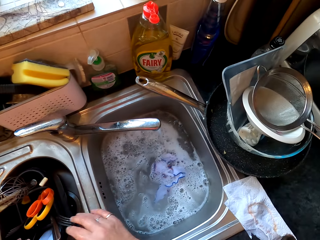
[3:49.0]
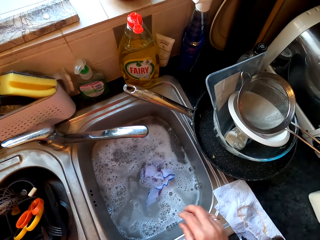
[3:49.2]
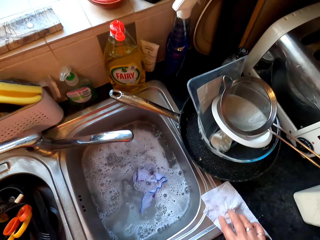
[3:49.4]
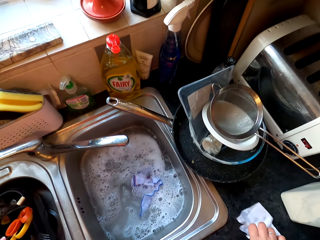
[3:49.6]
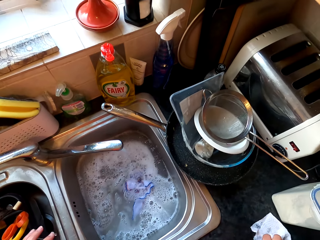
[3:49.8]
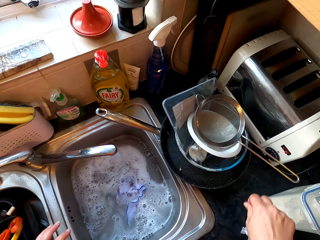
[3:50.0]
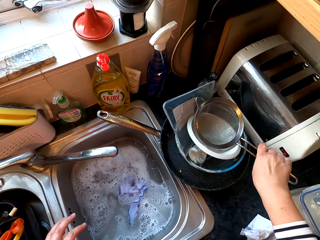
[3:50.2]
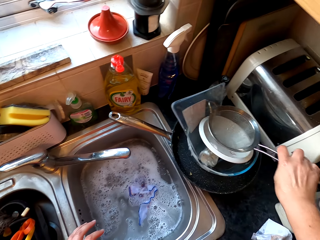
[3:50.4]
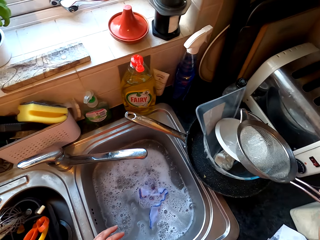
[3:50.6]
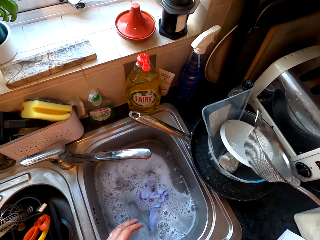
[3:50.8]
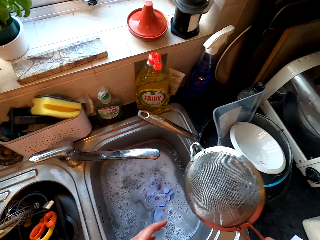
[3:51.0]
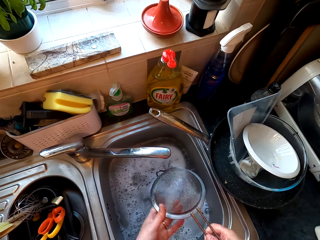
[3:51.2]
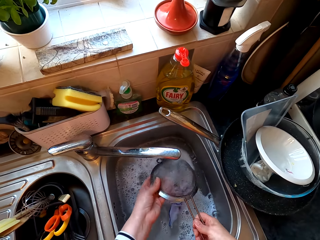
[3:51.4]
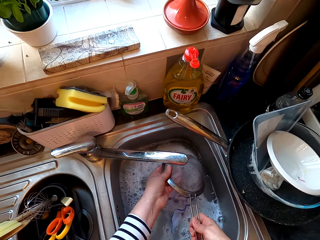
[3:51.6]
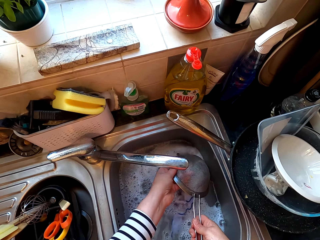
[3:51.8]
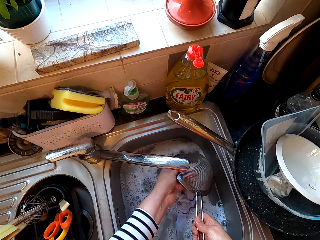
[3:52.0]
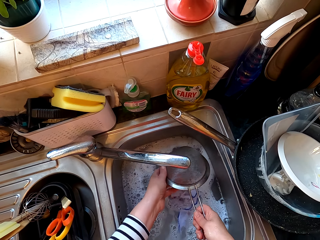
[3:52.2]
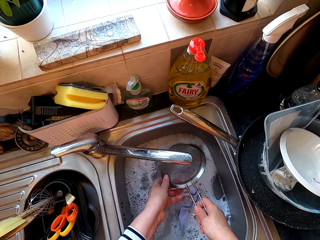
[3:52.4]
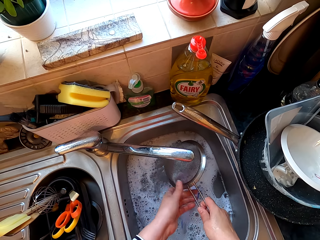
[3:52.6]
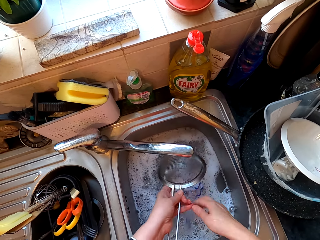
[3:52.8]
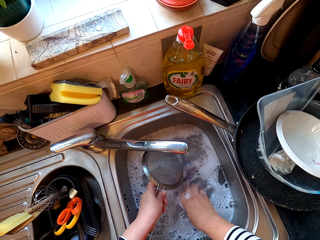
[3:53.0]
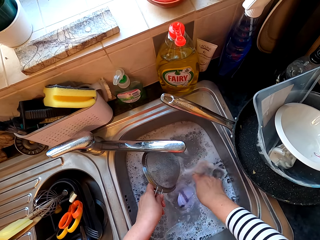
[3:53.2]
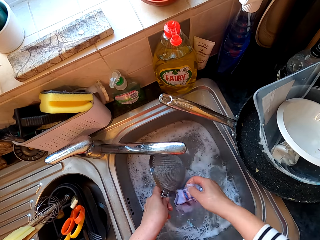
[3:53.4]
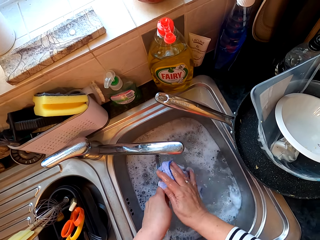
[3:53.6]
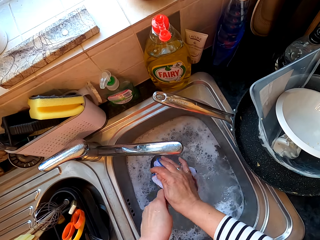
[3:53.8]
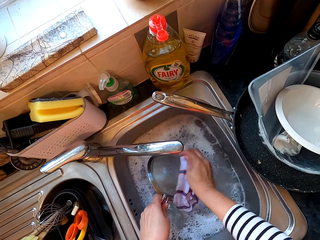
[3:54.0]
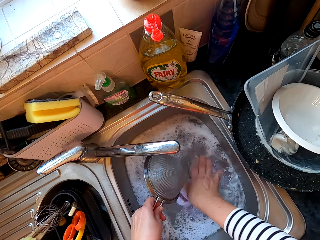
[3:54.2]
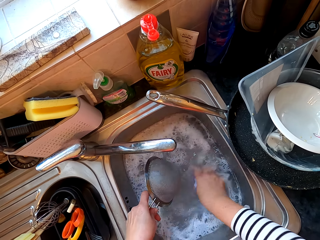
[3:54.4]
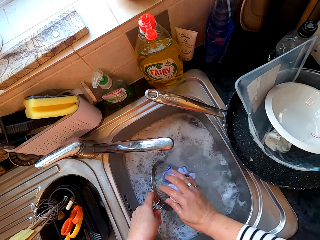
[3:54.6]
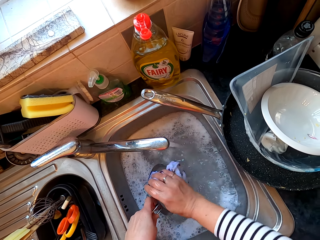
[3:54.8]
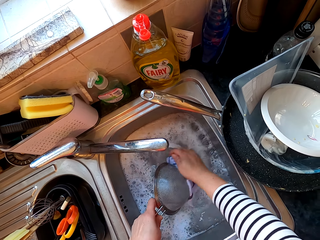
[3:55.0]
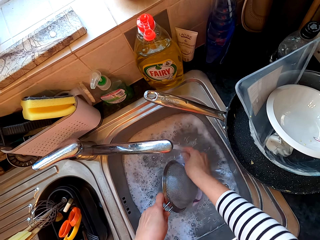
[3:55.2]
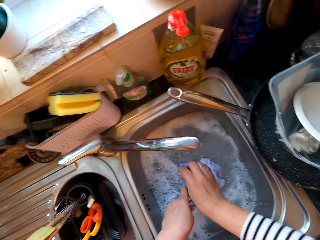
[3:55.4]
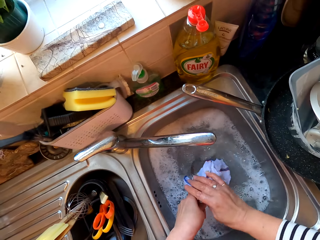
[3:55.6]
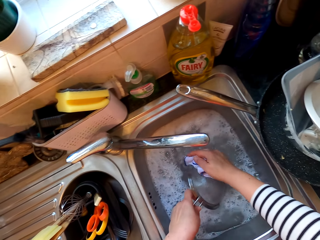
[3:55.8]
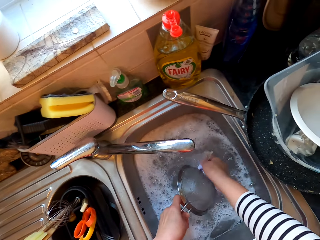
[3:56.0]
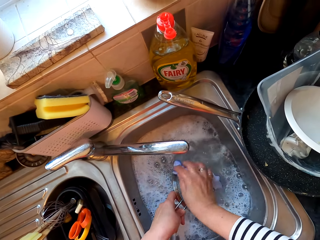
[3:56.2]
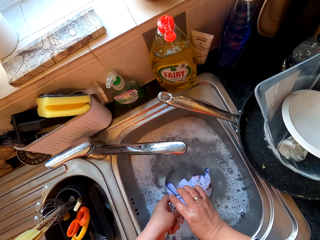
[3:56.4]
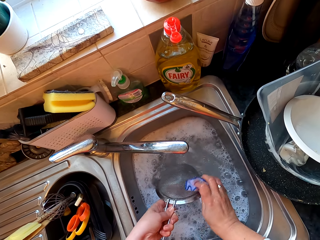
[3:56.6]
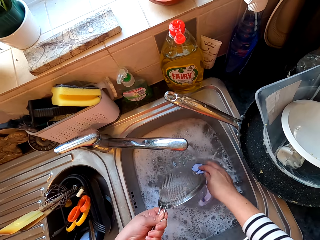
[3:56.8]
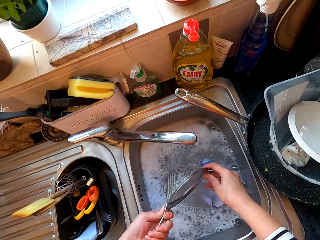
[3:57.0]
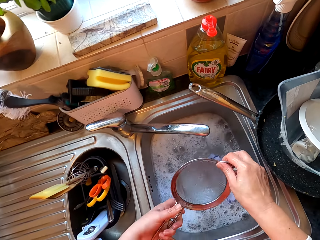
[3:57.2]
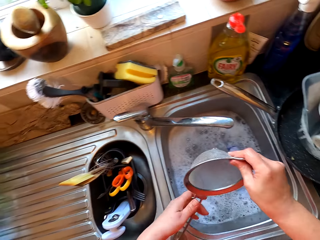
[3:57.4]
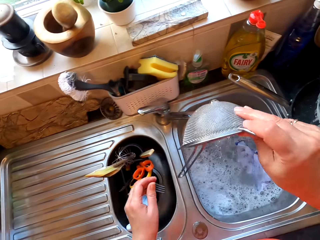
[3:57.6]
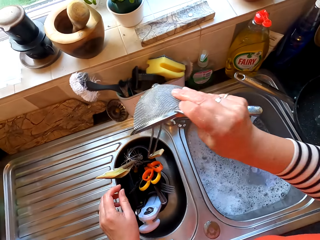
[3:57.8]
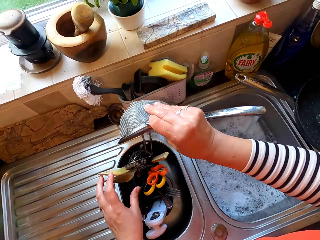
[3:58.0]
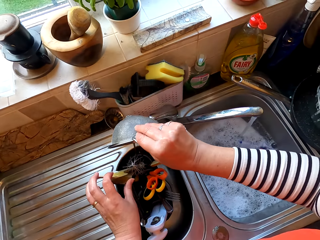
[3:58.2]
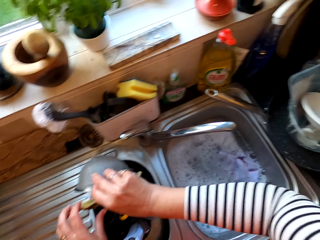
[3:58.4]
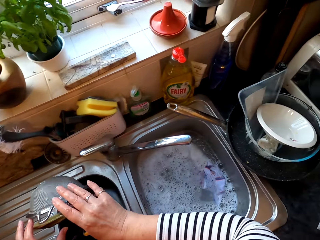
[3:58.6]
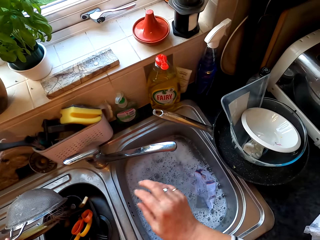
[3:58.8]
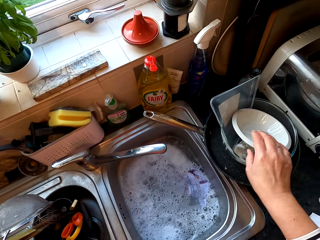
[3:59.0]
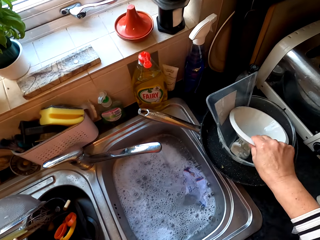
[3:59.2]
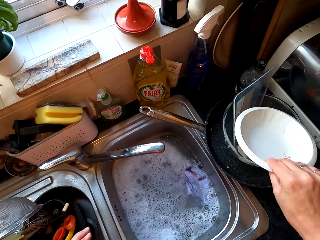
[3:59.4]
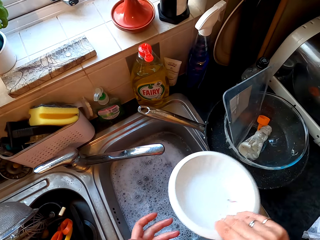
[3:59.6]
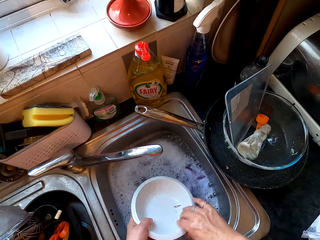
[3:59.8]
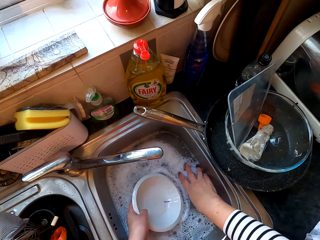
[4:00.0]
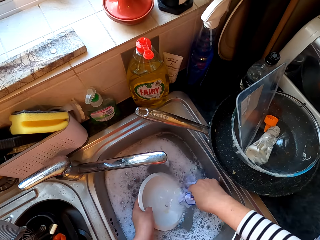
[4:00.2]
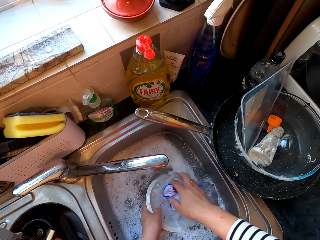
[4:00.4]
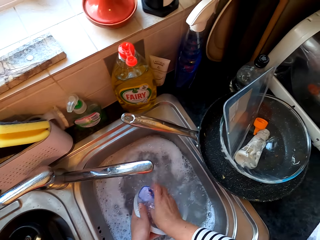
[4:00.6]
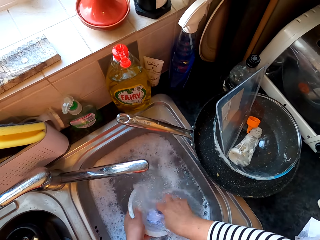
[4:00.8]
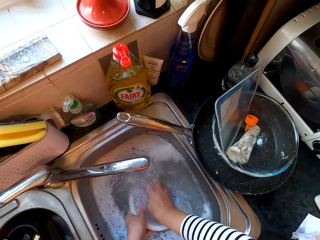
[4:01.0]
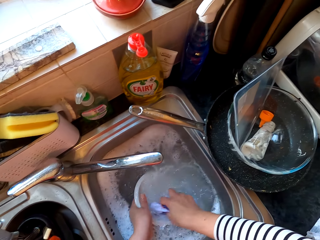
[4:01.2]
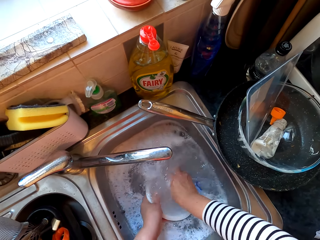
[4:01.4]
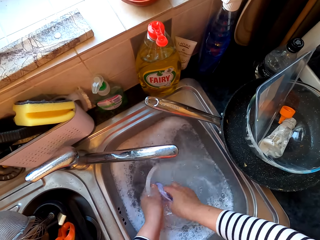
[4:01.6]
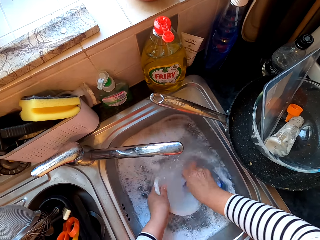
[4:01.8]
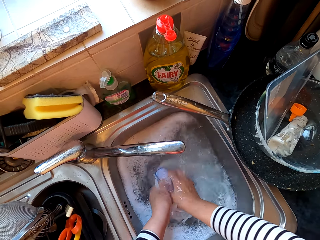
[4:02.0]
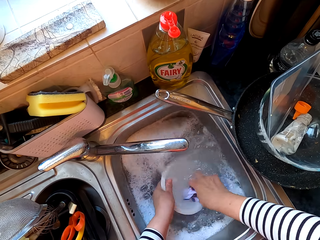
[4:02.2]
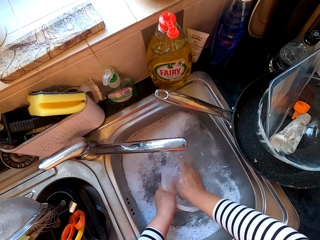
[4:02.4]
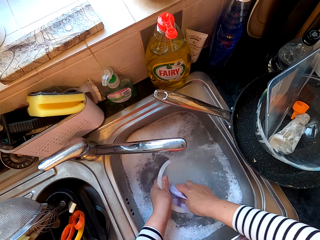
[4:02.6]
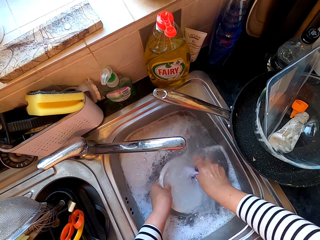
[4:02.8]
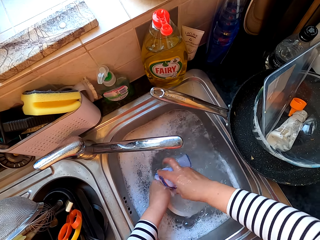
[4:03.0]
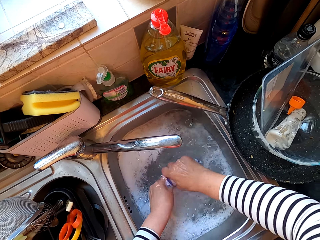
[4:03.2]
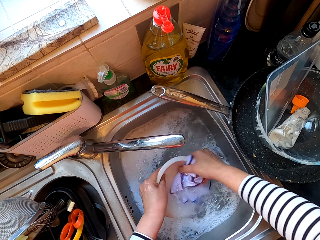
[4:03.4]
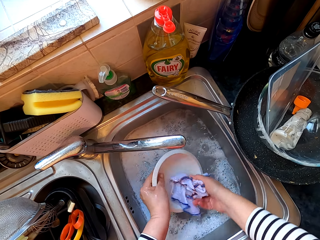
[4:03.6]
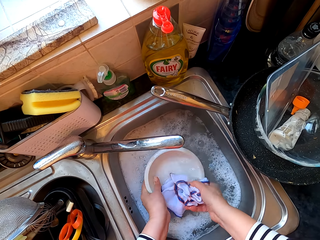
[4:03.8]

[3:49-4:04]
The camera wearer places something at the sink. They move the cloth. They pick up a sieve, rinse the sieve, clean the sieve with a piece of cloth, and put the sieve in the sink. They pick up a plate and wash the plate.

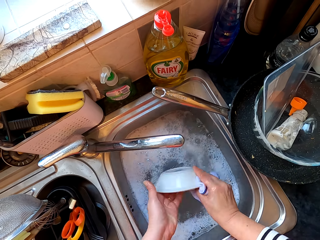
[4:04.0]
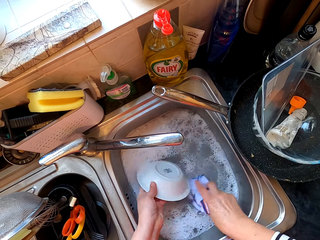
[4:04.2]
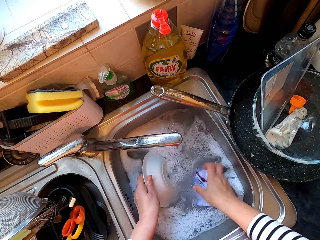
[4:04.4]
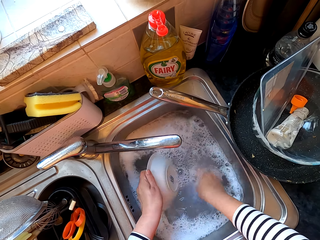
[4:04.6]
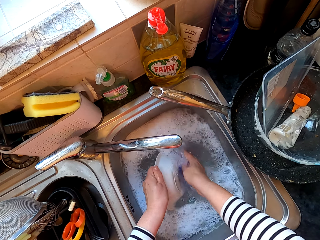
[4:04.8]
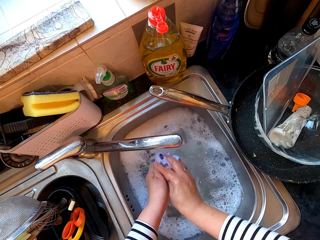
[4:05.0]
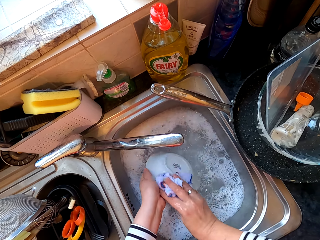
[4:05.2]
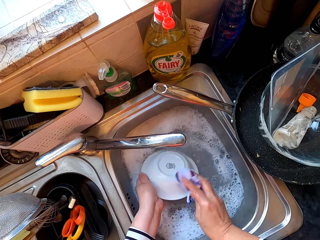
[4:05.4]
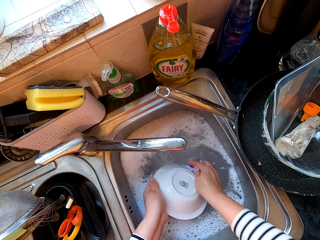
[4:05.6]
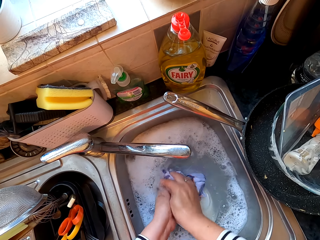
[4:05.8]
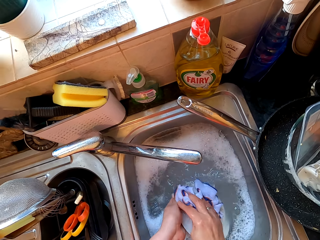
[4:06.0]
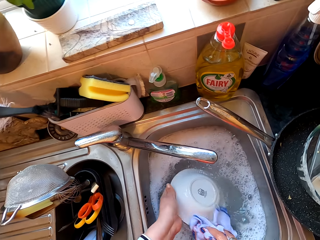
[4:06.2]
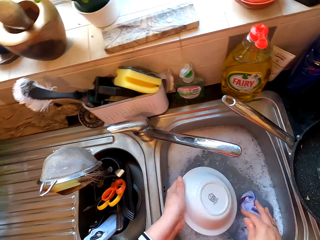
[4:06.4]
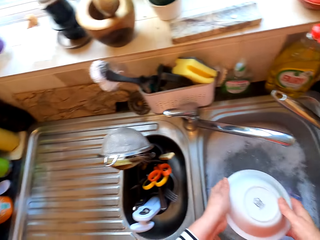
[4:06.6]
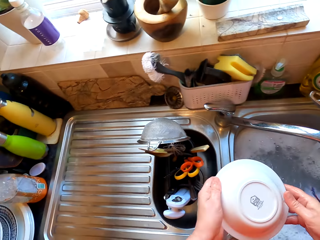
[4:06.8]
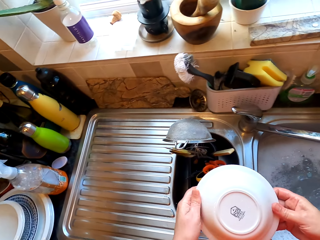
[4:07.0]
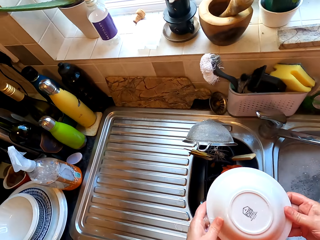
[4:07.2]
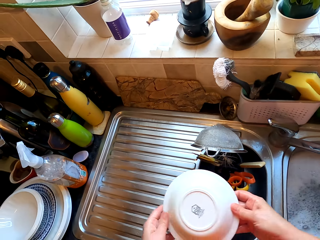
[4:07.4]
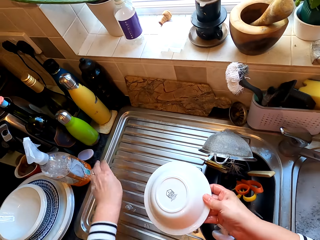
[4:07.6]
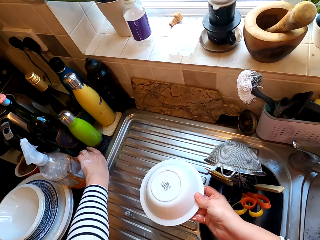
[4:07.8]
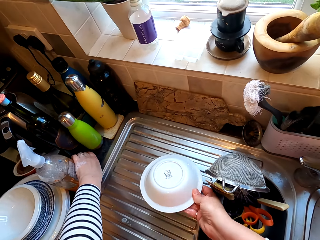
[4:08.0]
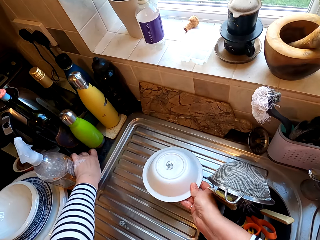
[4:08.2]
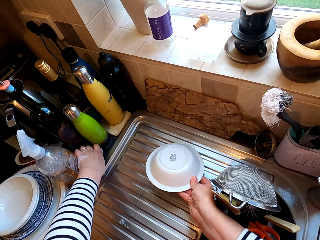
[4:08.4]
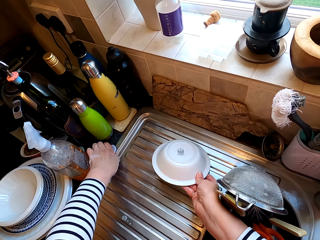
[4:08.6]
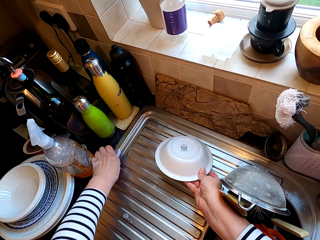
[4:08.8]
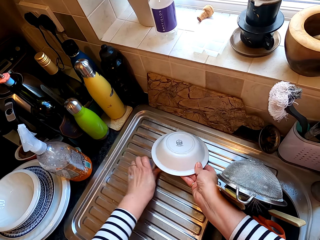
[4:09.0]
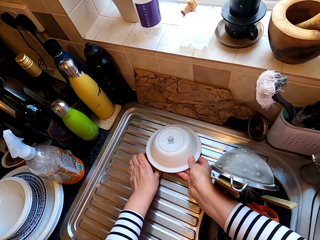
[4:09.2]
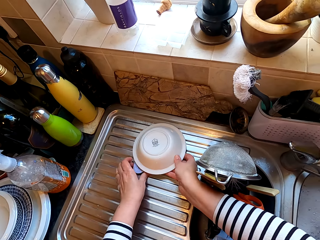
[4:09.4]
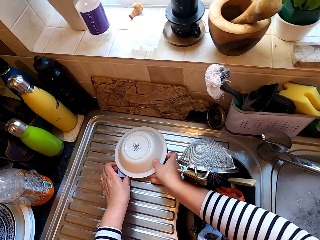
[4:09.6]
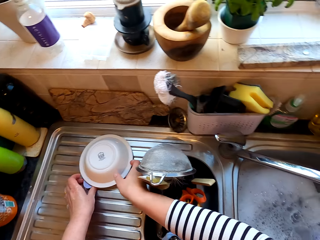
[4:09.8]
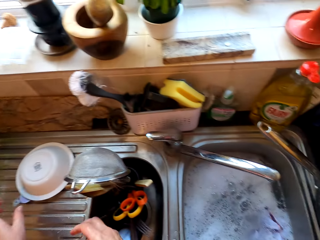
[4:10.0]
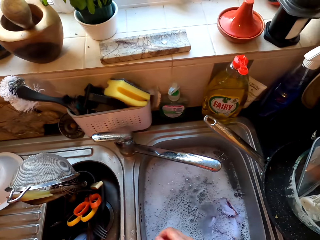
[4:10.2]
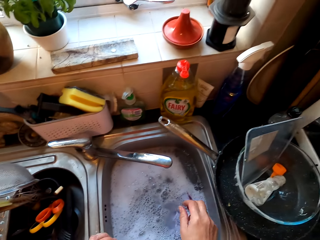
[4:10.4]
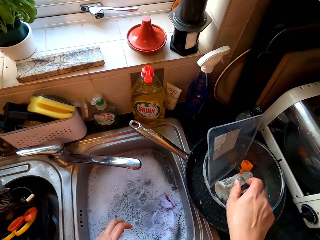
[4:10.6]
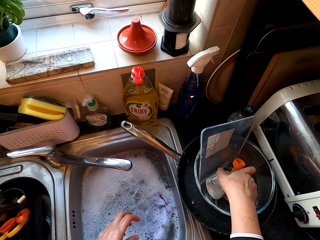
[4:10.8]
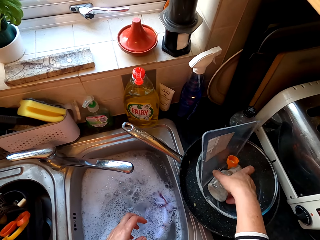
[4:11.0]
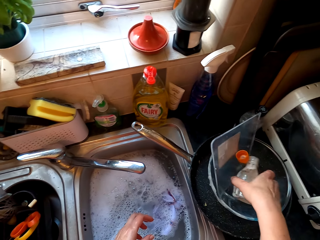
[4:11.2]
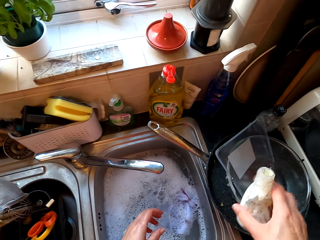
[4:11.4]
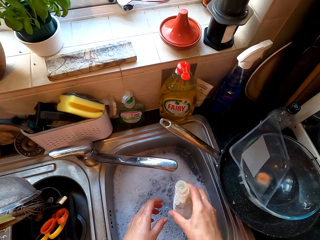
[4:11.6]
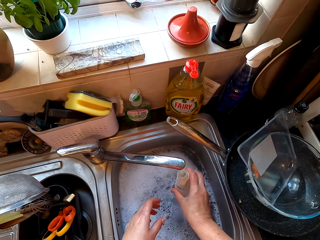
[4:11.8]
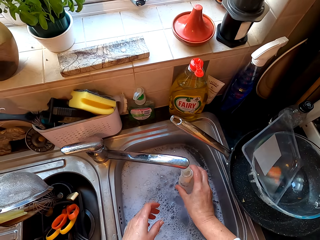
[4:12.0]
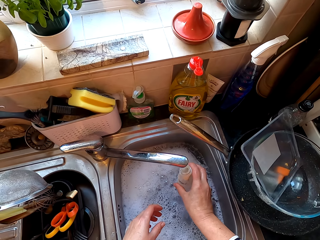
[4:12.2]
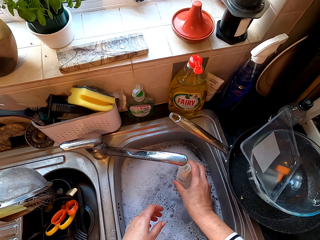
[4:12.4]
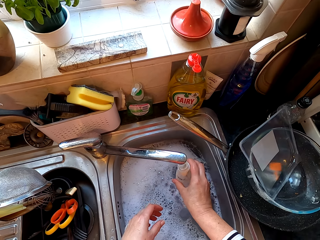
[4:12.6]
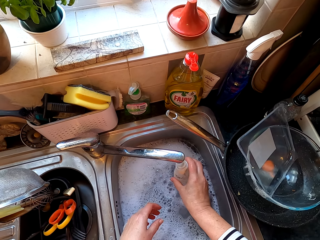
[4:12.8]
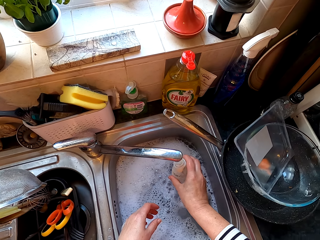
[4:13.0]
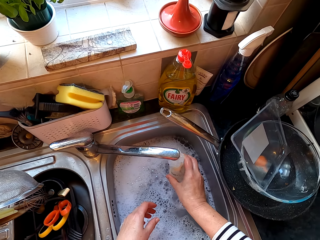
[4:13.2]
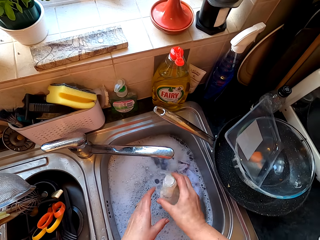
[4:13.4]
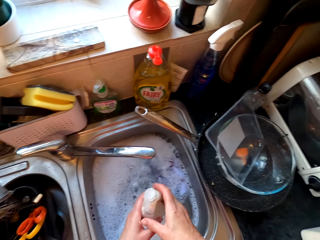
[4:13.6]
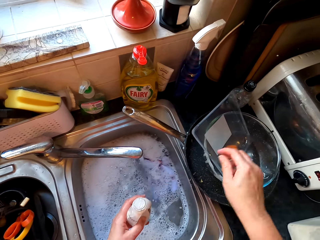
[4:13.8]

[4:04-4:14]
The camera wearer places a plate or dish at the sink. They pick up the glass. They put the dish on the glass. They put the tin top inside. They pick up a bottle and fill the bottle with water.
